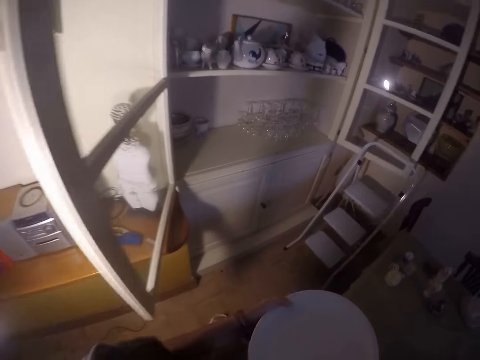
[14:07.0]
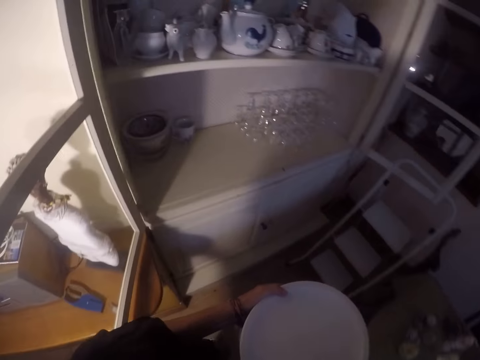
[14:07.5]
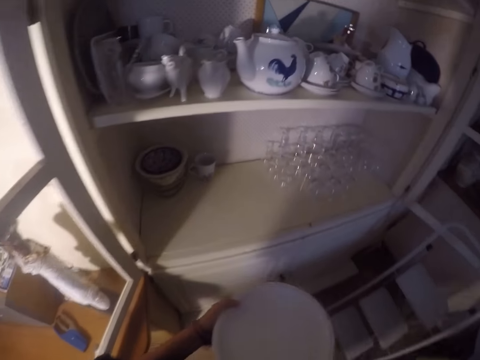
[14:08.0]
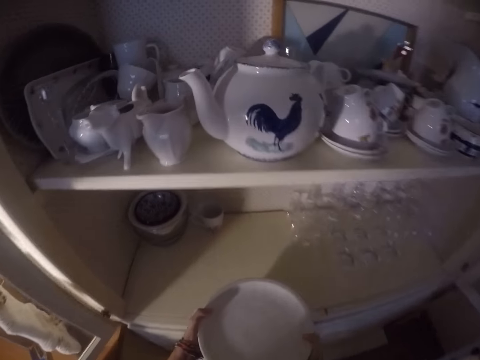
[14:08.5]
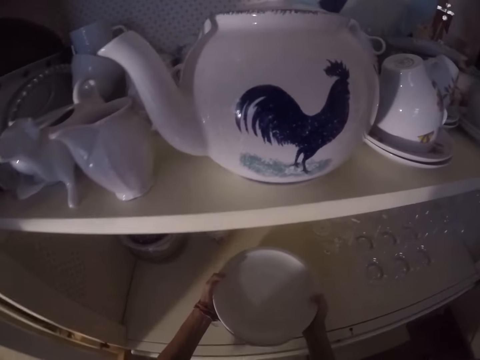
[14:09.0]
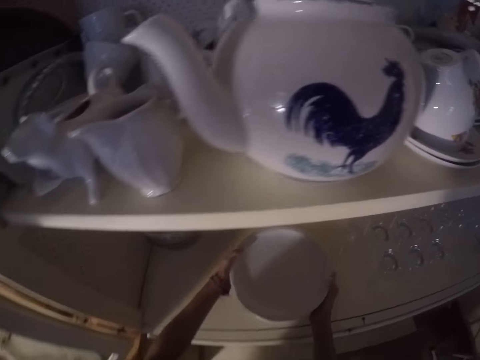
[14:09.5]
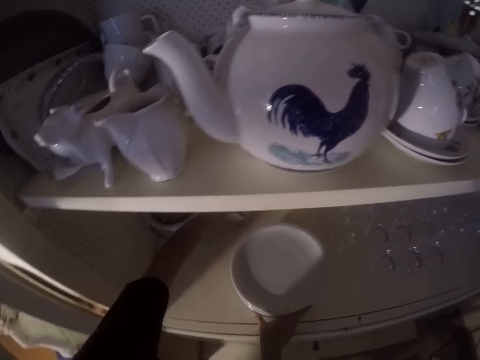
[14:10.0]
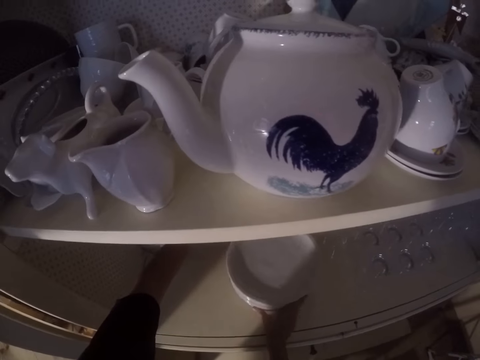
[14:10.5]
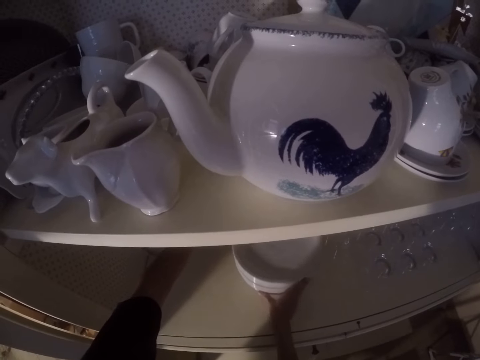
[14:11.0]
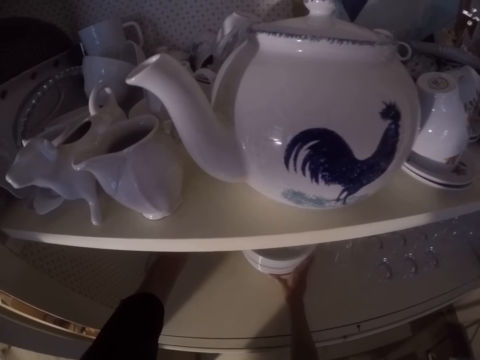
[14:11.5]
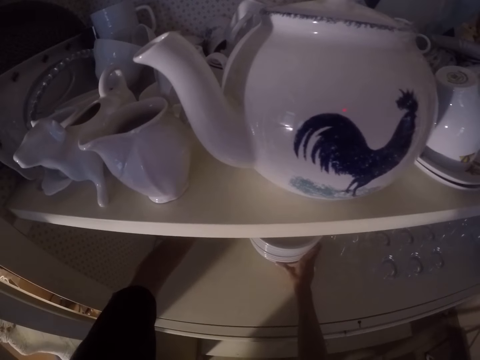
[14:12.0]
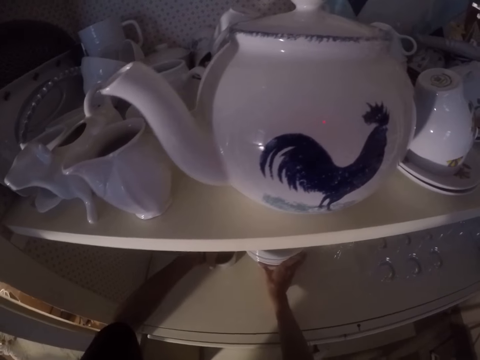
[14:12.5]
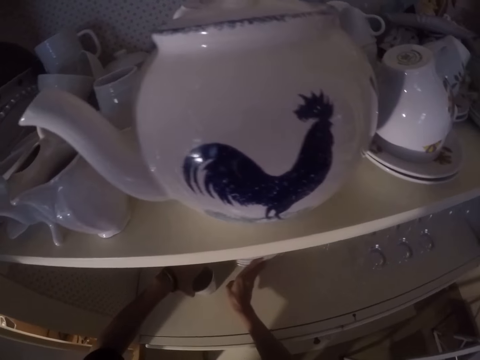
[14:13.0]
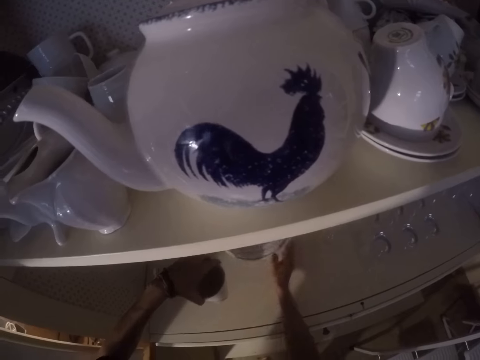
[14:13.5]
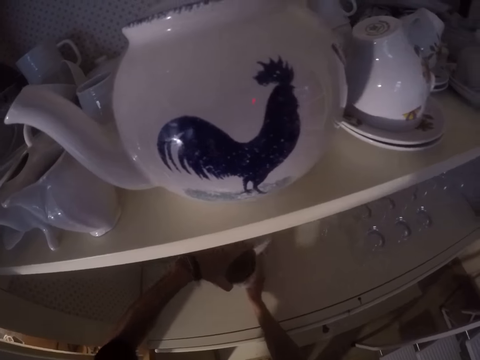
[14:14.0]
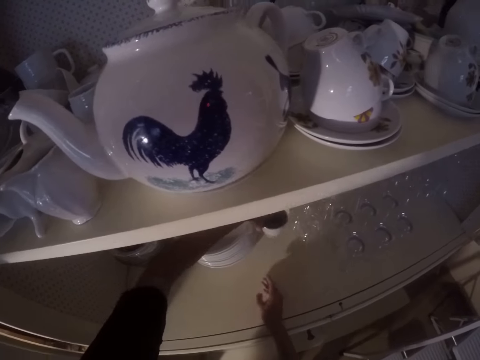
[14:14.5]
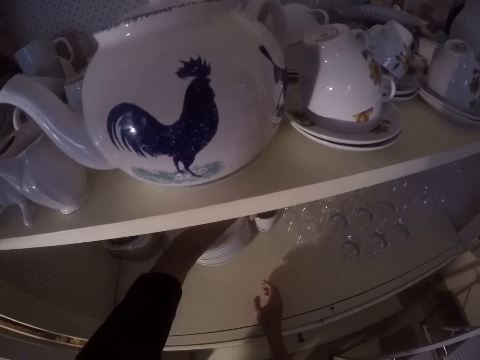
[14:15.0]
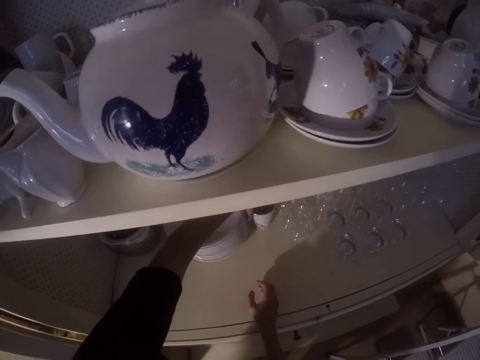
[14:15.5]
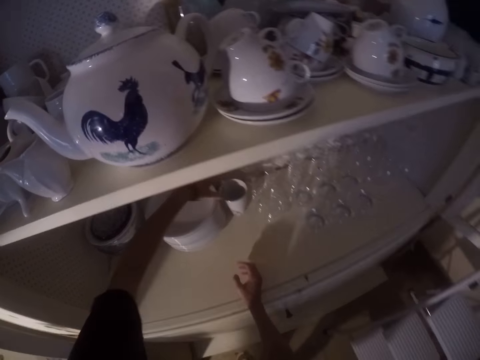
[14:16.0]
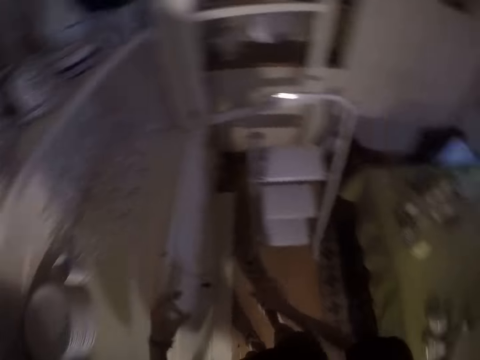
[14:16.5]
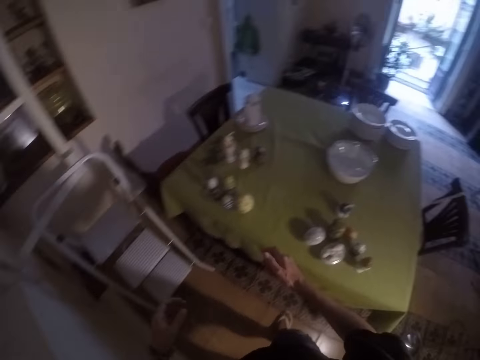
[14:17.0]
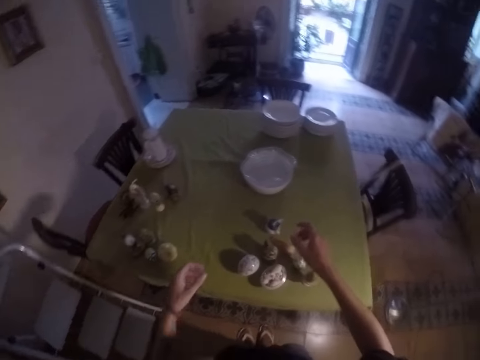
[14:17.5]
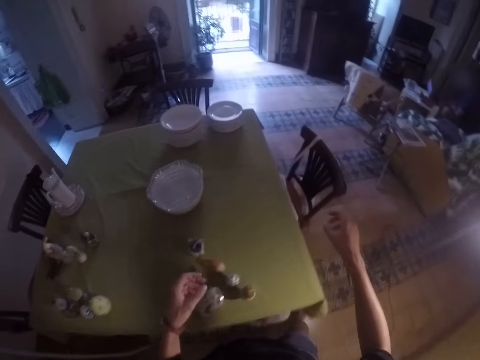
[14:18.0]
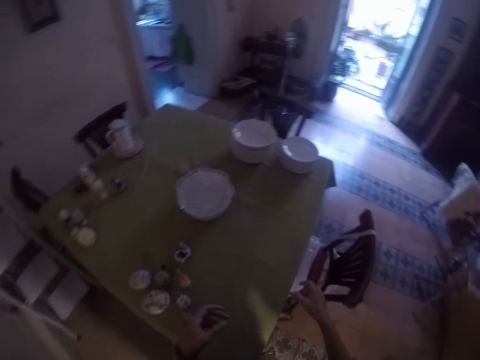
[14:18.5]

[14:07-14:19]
The camera wearer places the plates in the cabinet. They move their hand. They push the plates in the cabinet. They move a cup in the cabinet. They pick up a mug. They put the mug inside the cabinet. They walk around the house.

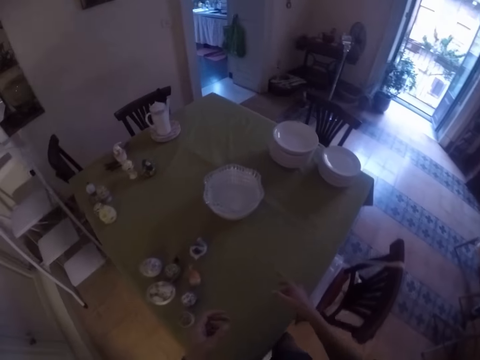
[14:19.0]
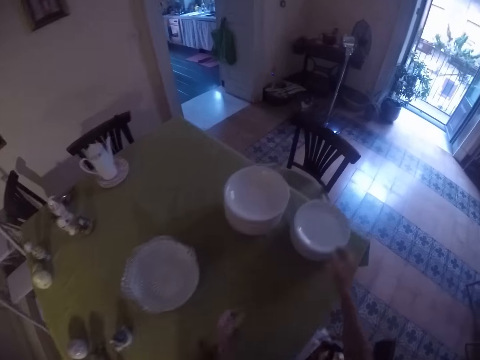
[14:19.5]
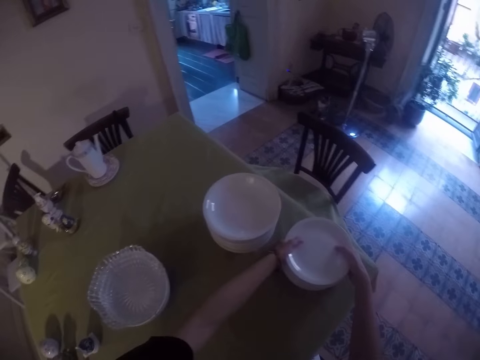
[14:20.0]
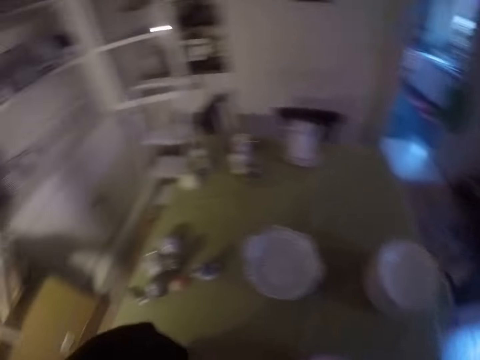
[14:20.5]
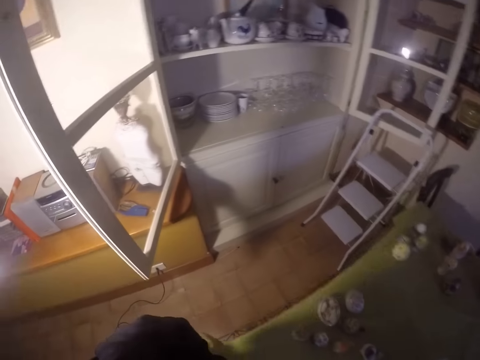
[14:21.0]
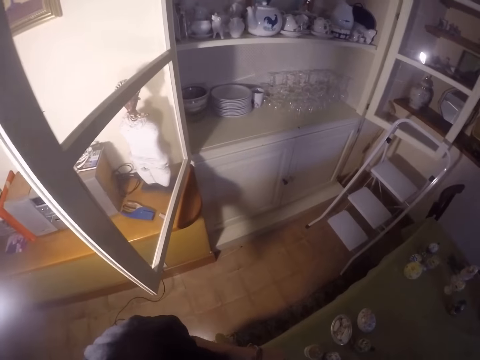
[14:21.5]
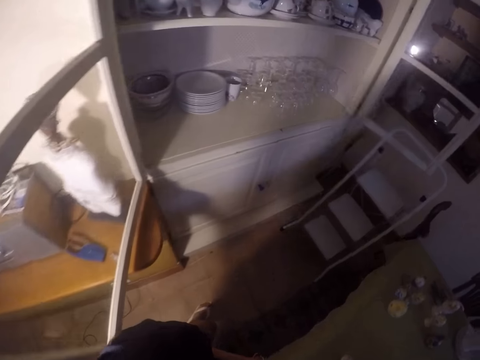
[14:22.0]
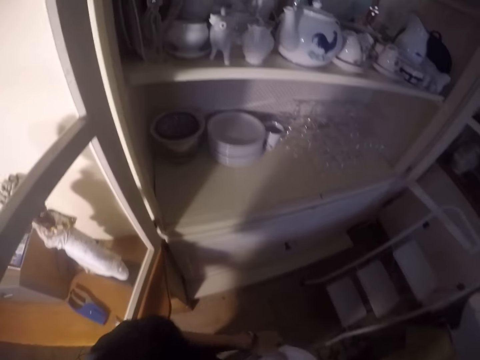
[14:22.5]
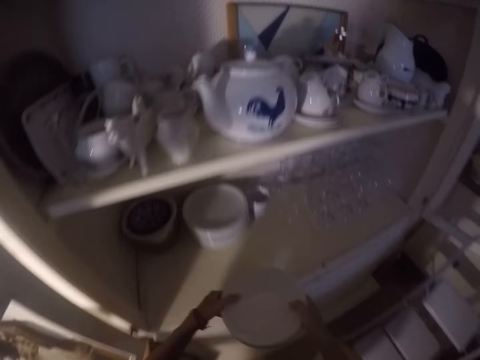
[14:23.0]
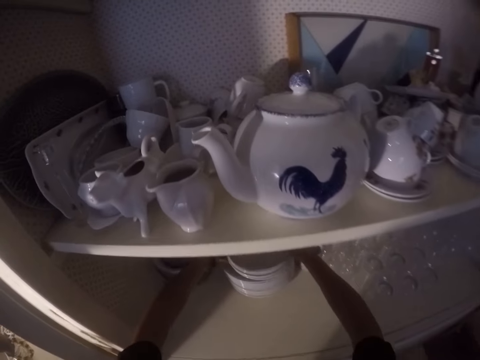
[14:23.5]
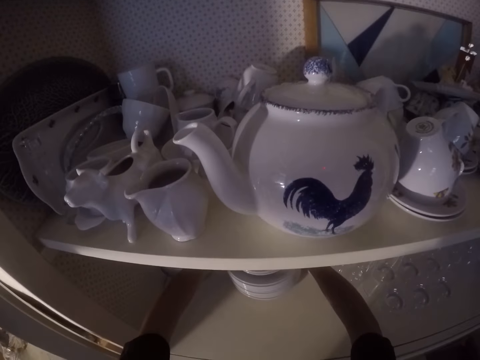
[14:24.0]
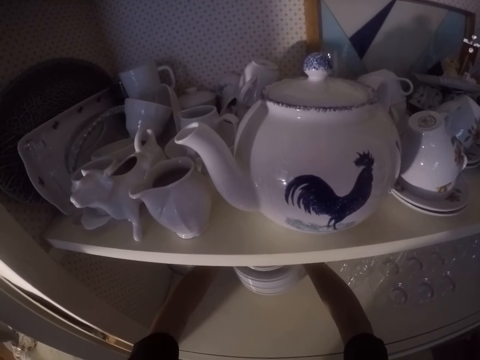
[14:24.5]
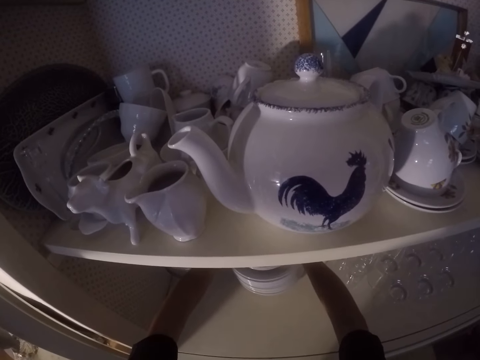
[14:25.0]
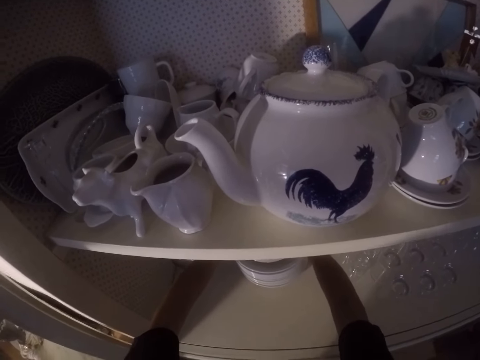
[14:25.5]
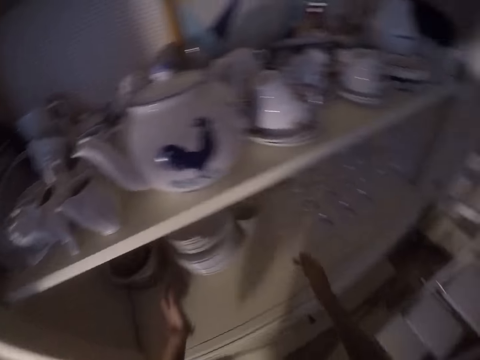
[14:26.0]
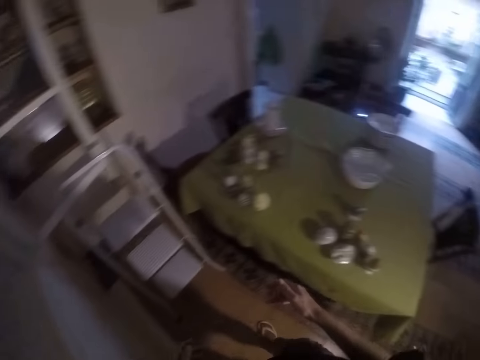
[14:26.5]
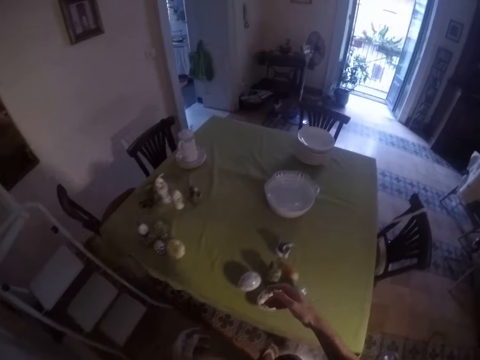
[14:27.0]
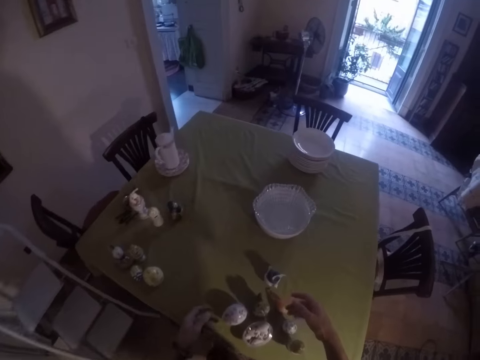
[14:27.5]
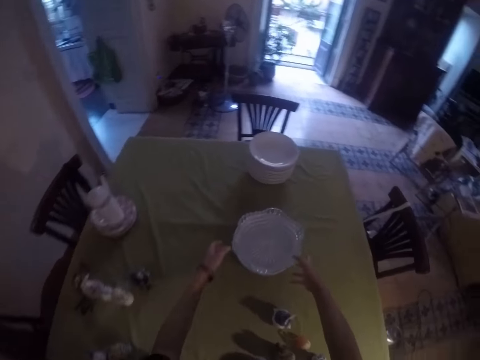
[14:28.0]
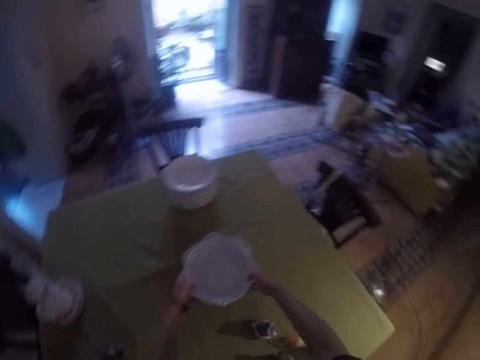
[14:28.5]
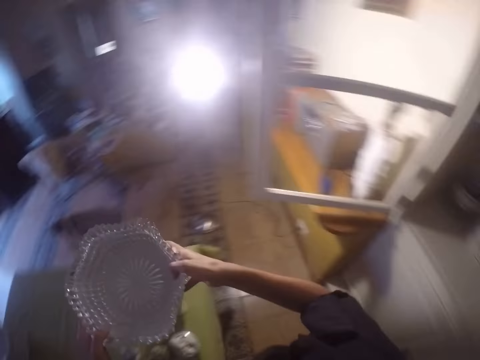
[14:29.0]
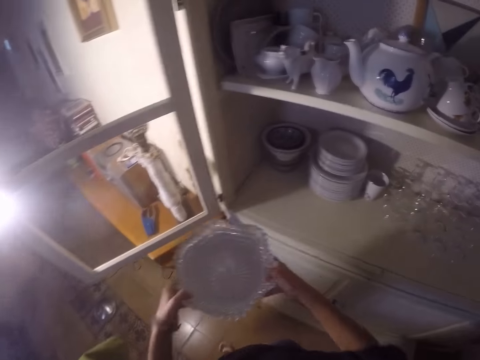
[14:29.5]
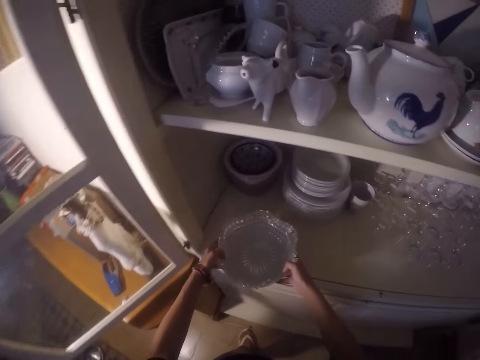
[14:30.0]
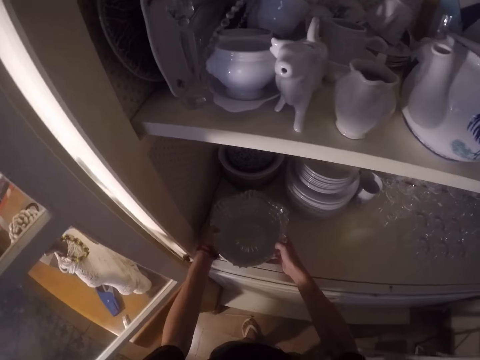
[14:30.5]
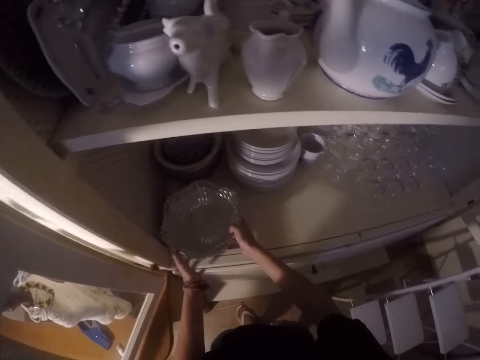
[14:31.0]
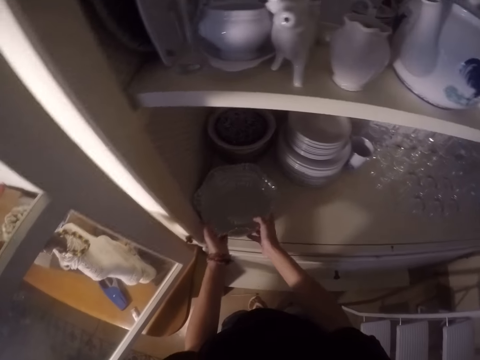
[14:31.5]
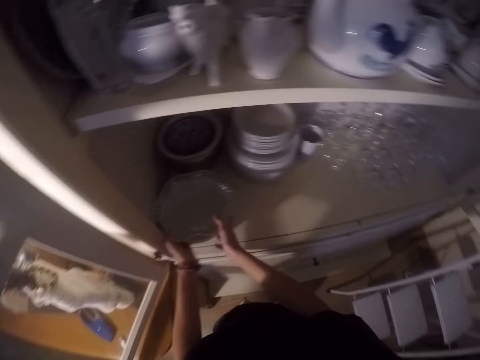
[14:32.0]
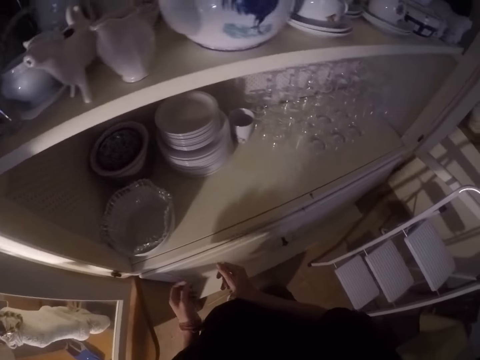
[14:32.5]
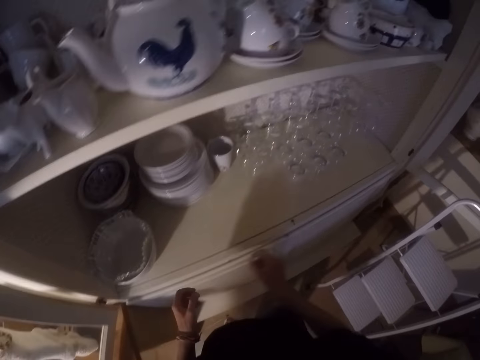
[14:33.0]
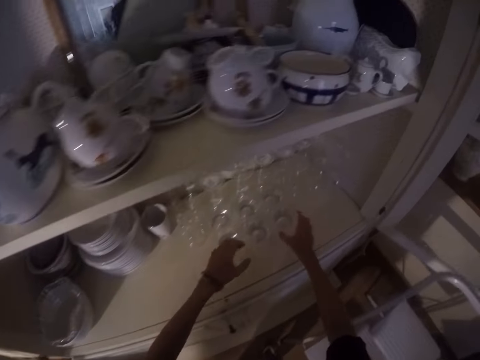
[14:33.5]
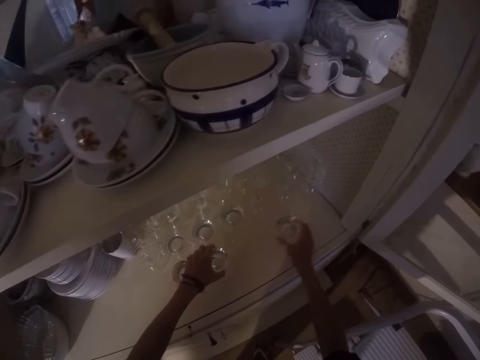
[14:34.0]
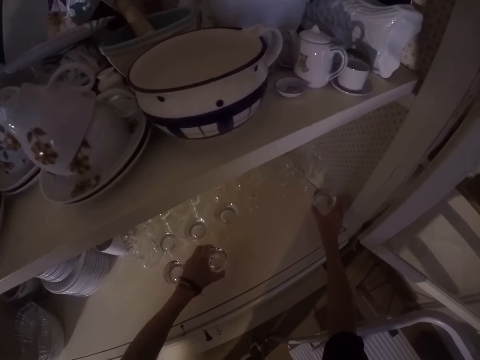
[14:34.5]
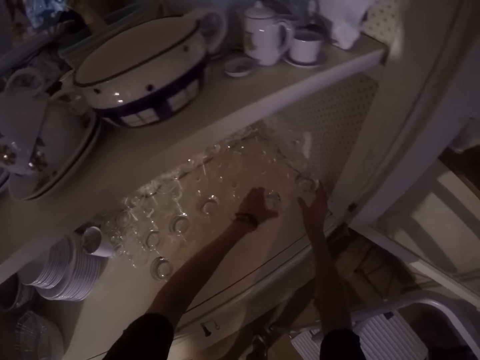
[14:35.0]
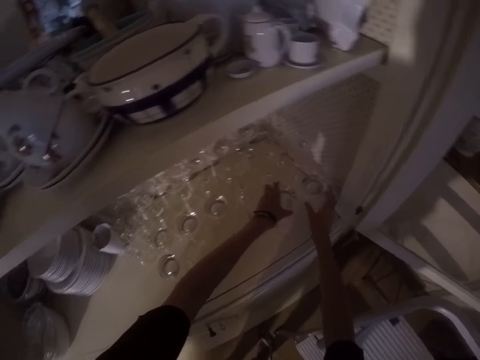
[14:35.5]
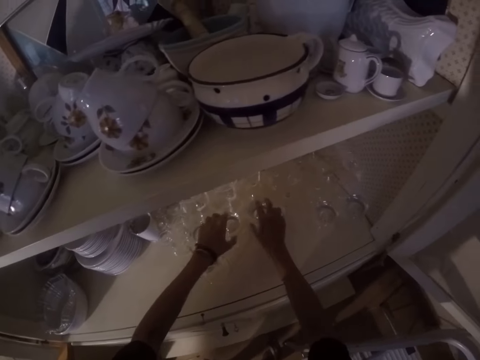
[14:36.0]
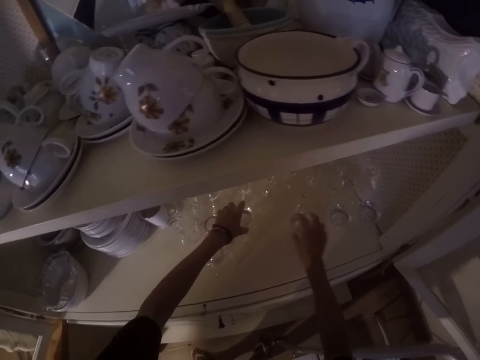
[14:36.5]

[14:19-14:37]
The camera wearer picks plates from the table. They walk around the house. They place the plates in the cabinet. They walk around the house. They pick the bowls from the table. They walk around the house. They place the bowls in the cabinet. They move their hands. They arrange the glasses inside the cabinet.
